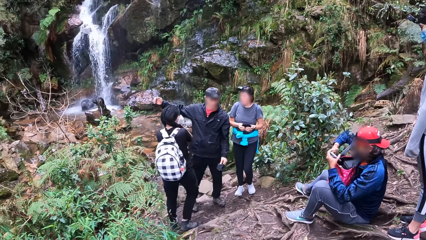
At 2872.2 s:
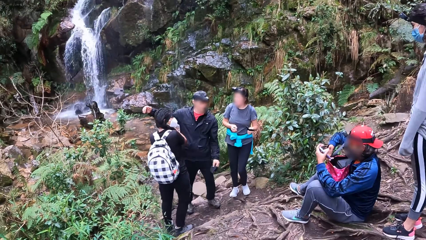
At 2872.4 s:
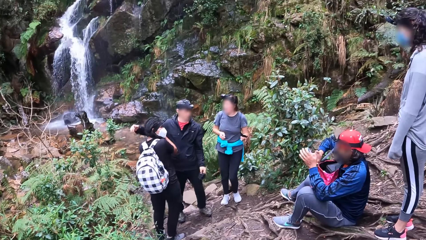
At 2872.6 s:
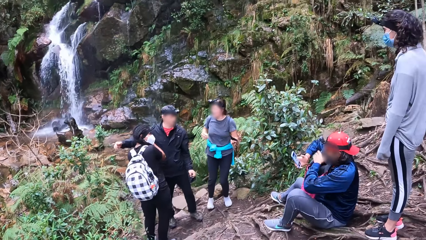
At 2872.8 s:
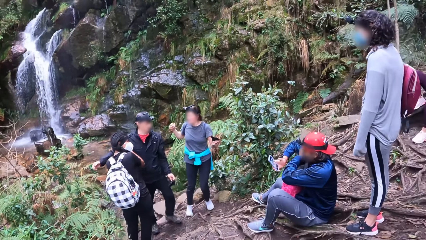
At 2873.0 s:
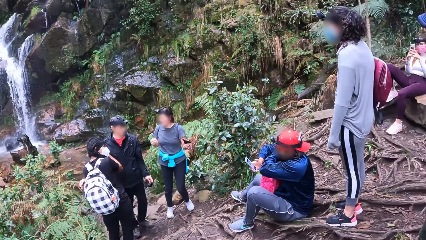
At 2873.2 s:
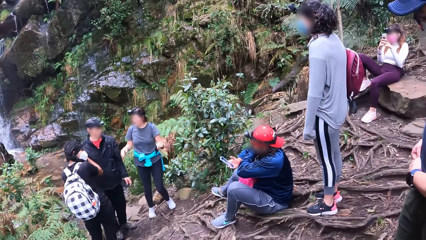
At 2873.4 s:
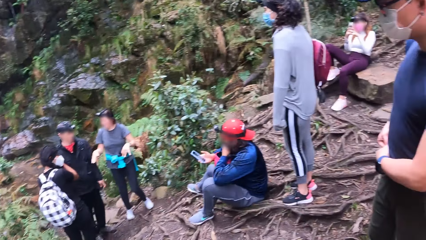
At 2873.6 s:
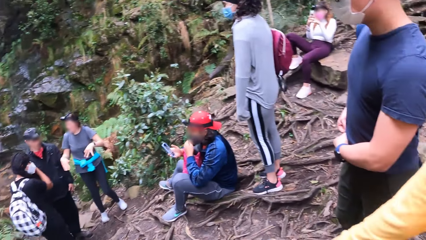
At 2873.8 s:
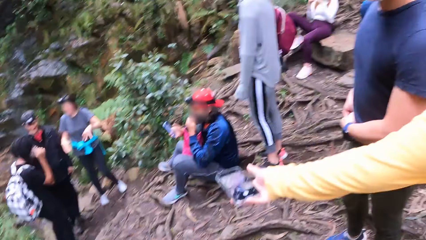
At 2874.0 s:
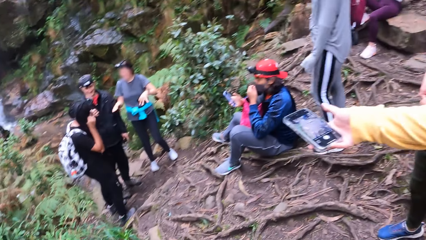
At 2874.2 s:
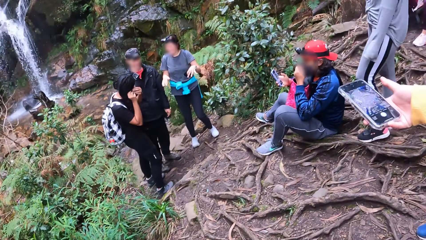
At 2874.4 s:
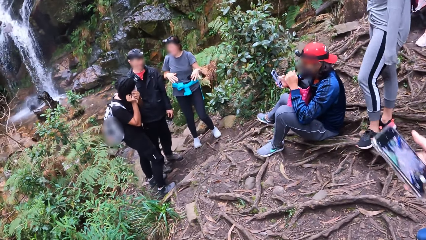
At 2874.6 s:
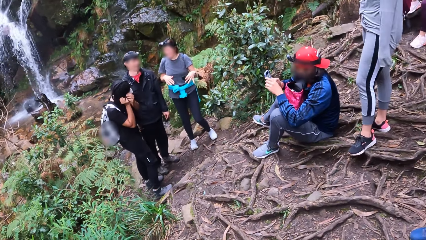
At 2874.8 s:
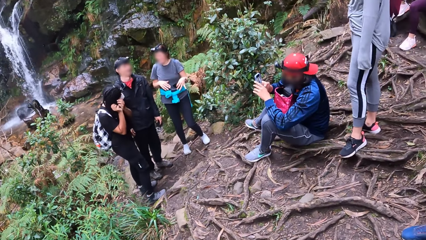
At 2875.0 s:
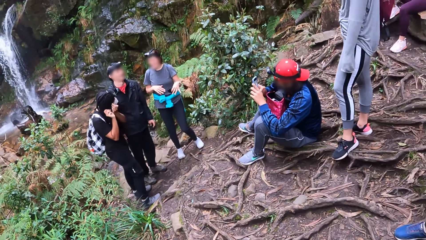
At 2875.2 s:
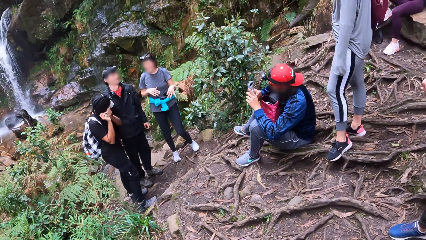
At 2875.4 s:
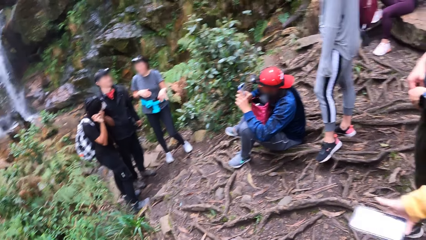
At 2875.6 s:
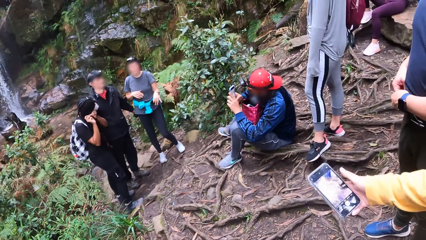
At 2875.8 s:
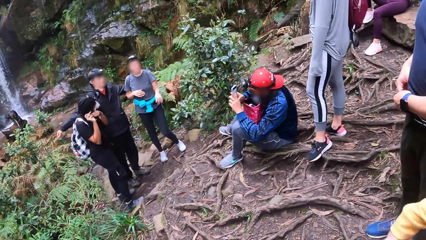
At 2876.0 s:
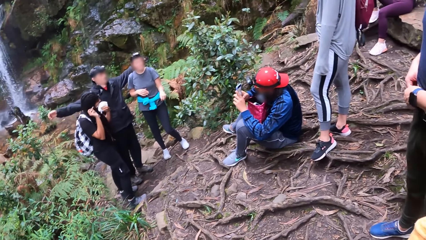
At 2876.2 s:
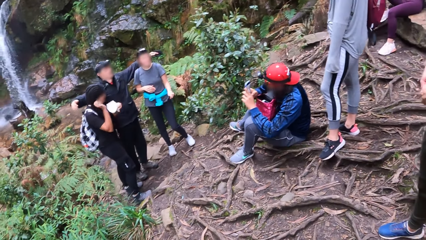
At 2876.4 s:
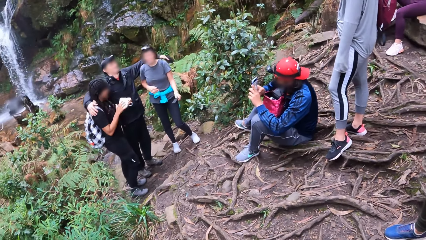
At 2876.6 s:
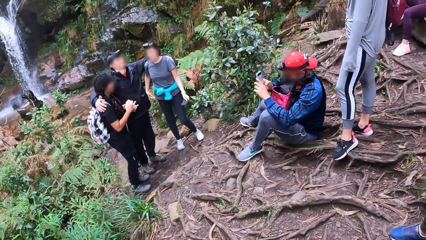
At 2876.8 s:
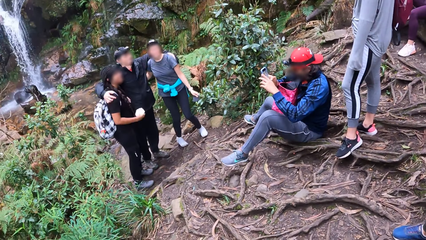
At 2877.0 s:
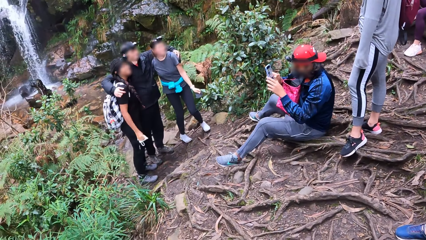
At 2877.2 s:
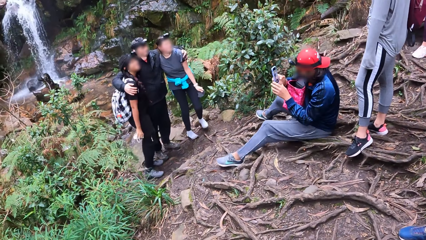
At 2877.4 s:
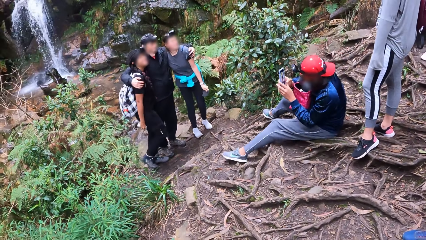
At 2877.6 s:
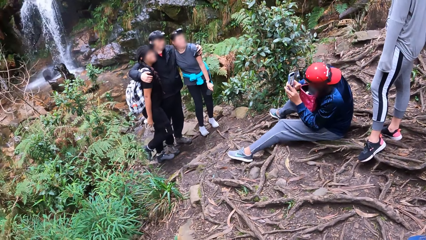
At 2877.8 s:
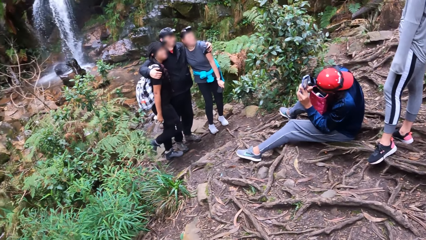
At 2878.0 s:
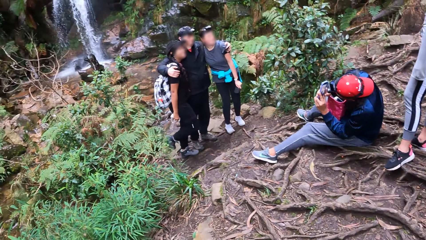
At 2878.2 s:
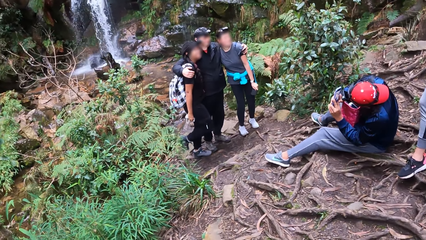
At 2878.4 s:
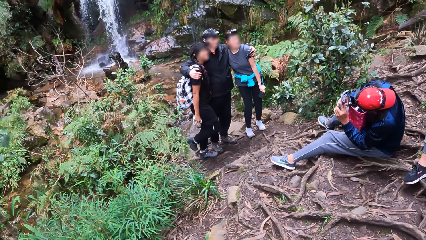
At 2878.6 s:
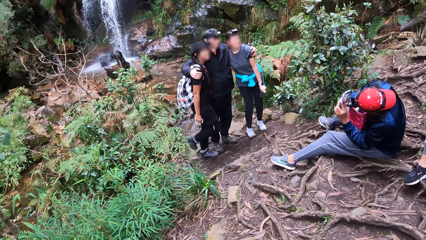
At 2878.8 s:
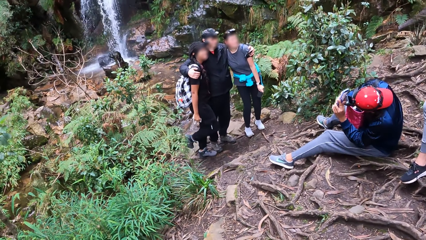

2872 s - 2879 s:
The camera wearer looks around the street. The man snaps a picture with the phone in both hands. A woman holds a phone in her right hand.

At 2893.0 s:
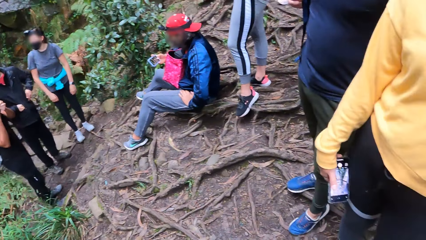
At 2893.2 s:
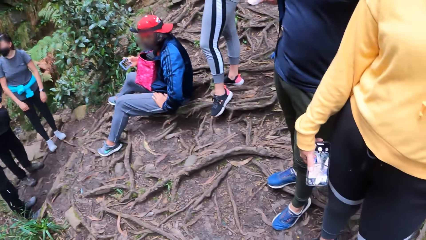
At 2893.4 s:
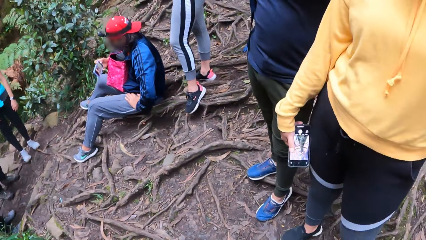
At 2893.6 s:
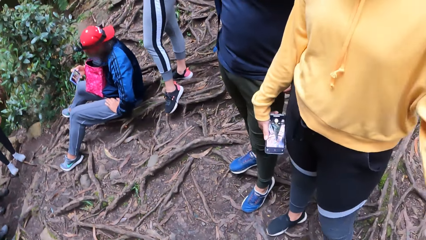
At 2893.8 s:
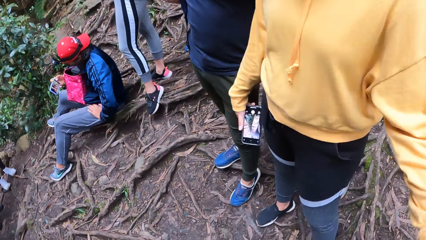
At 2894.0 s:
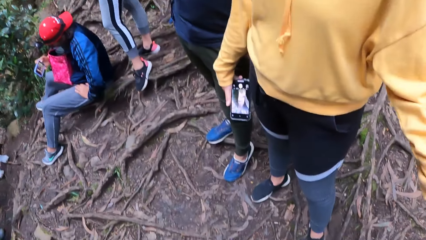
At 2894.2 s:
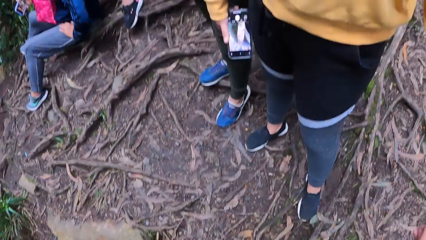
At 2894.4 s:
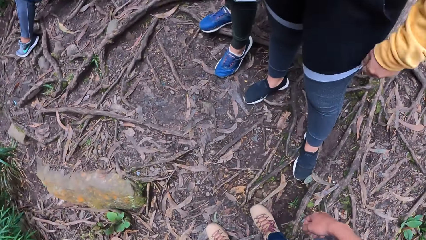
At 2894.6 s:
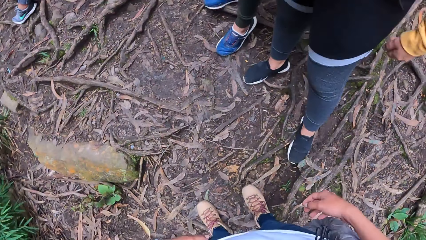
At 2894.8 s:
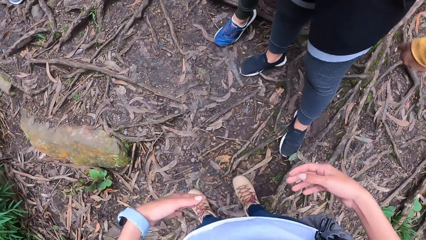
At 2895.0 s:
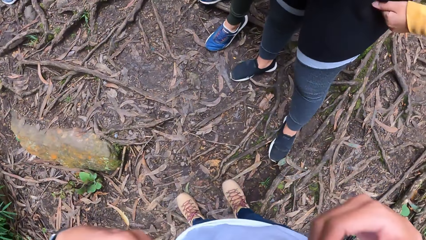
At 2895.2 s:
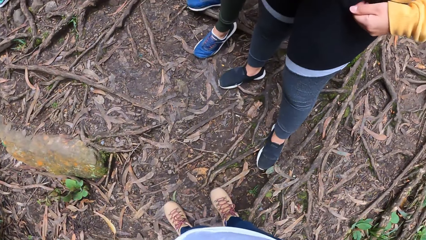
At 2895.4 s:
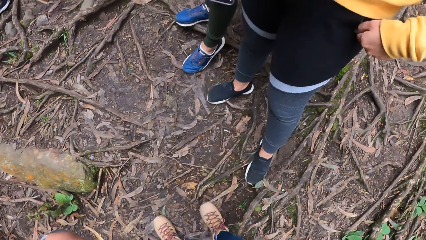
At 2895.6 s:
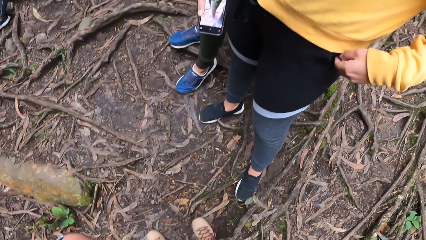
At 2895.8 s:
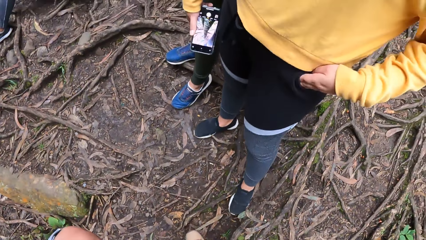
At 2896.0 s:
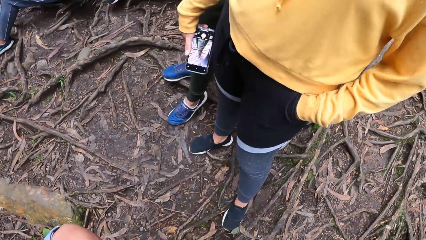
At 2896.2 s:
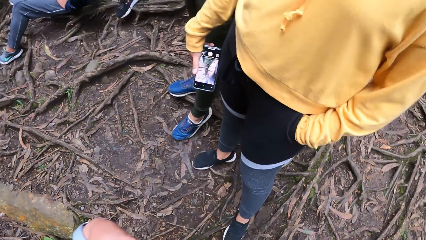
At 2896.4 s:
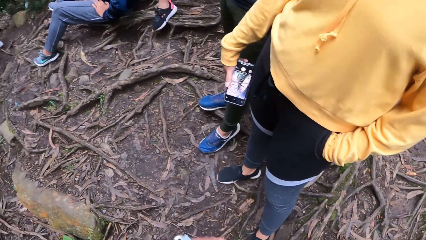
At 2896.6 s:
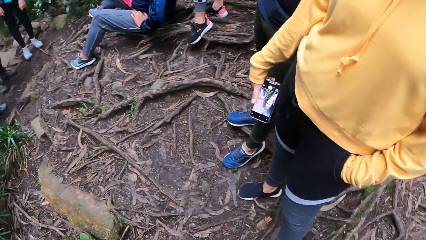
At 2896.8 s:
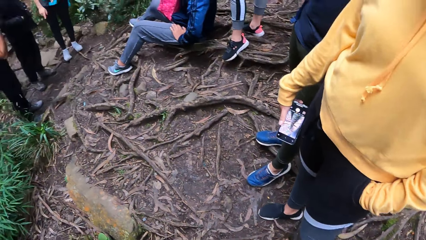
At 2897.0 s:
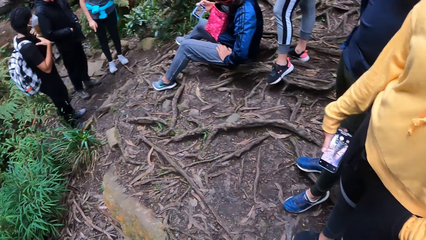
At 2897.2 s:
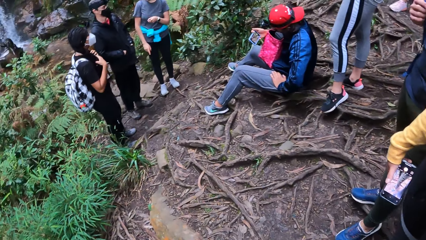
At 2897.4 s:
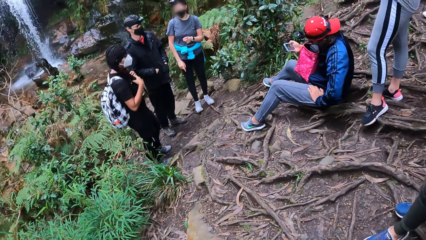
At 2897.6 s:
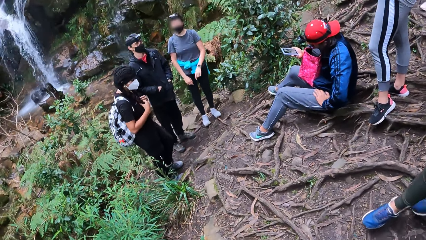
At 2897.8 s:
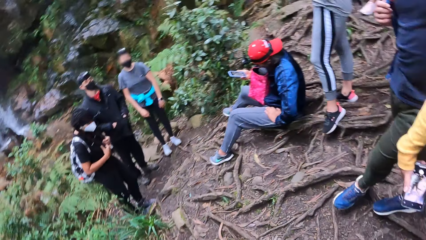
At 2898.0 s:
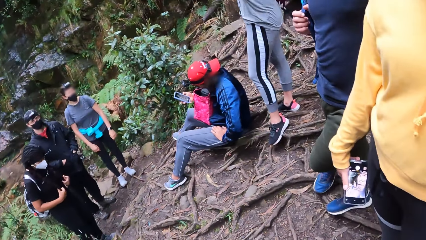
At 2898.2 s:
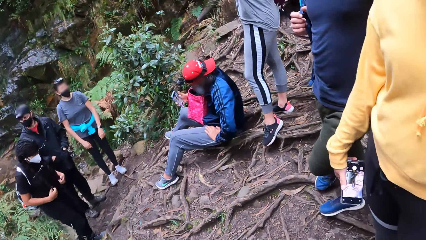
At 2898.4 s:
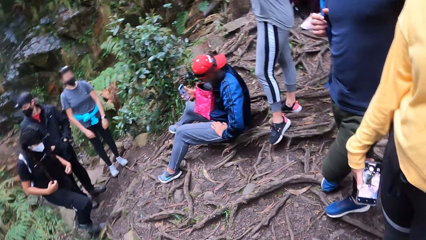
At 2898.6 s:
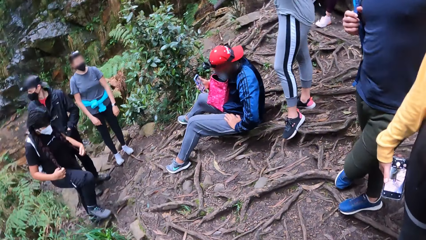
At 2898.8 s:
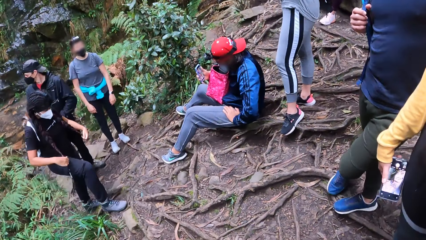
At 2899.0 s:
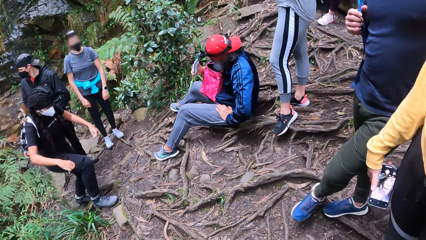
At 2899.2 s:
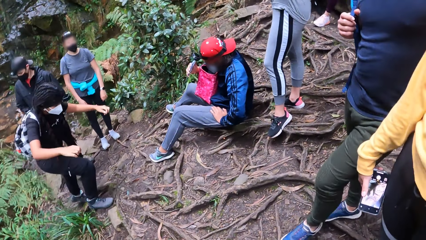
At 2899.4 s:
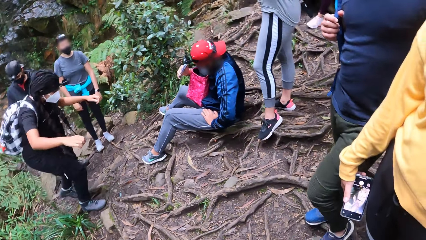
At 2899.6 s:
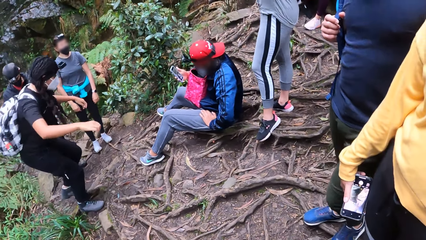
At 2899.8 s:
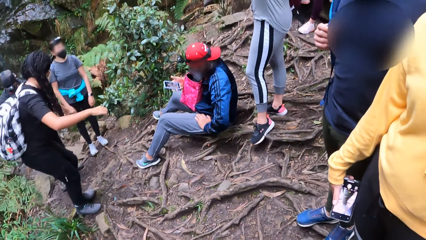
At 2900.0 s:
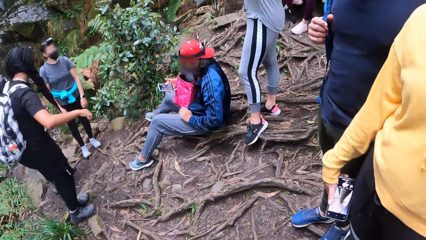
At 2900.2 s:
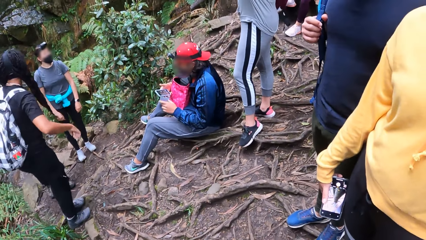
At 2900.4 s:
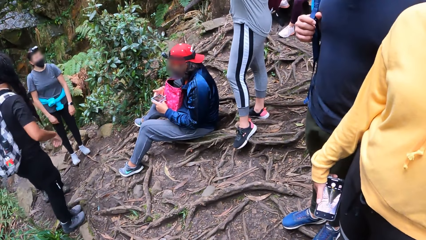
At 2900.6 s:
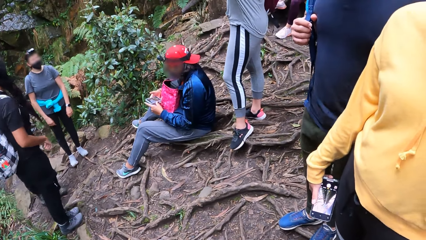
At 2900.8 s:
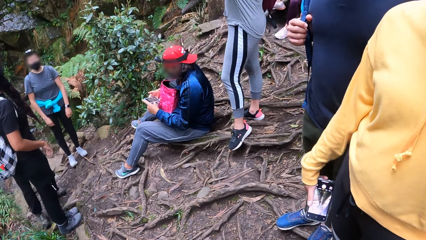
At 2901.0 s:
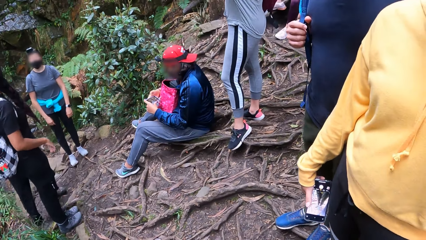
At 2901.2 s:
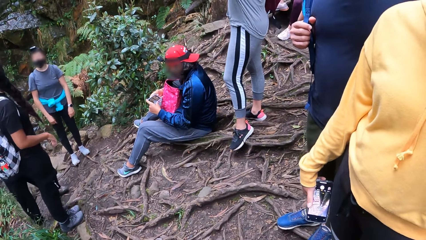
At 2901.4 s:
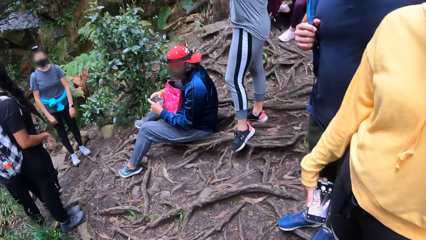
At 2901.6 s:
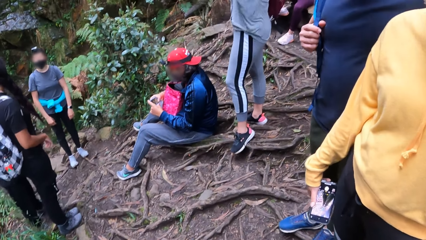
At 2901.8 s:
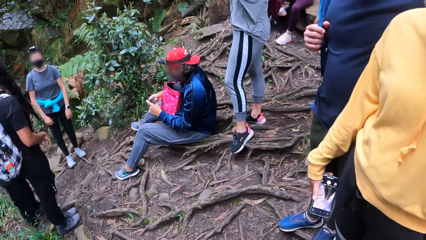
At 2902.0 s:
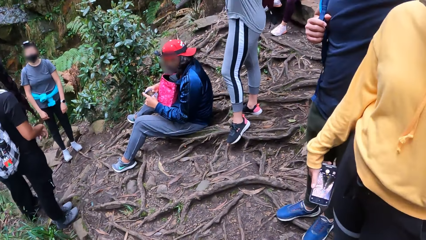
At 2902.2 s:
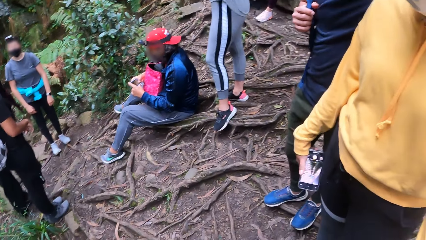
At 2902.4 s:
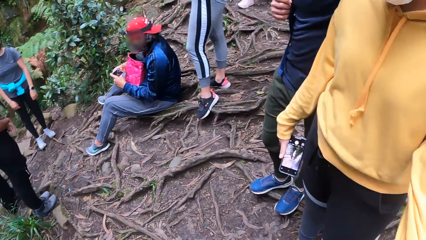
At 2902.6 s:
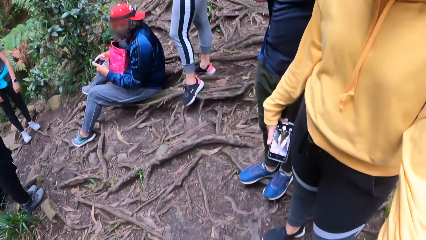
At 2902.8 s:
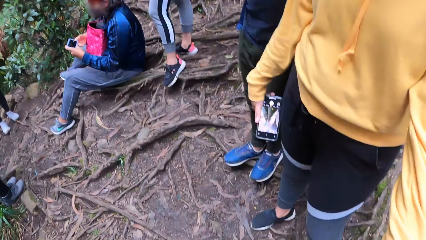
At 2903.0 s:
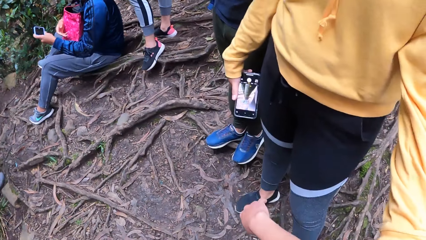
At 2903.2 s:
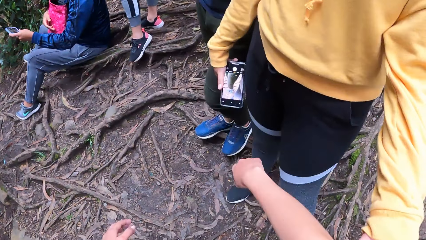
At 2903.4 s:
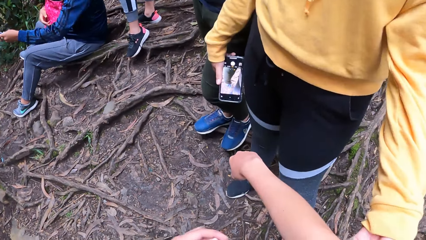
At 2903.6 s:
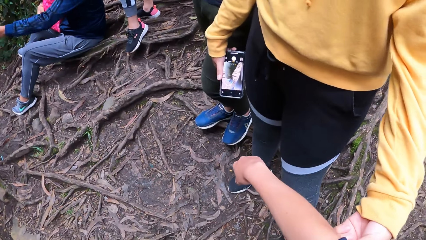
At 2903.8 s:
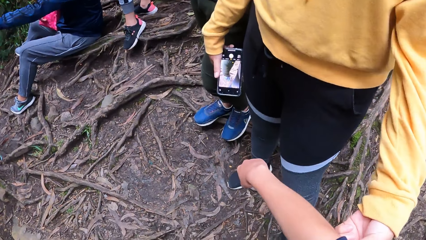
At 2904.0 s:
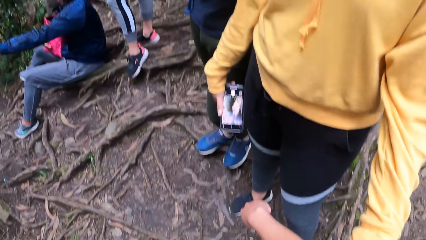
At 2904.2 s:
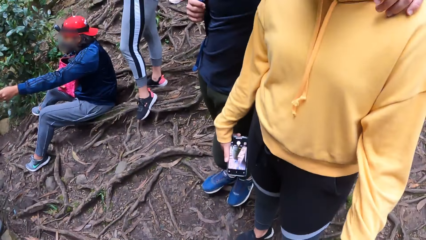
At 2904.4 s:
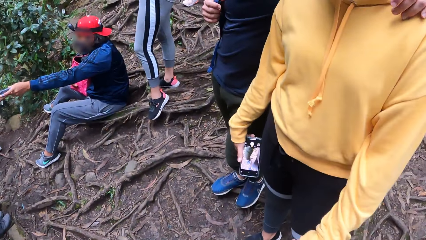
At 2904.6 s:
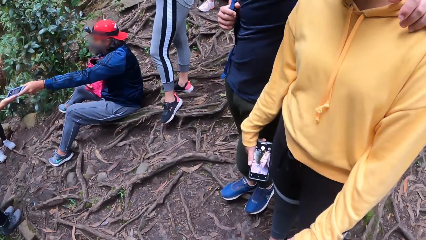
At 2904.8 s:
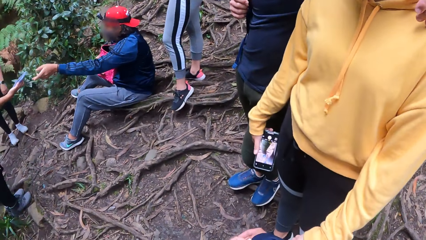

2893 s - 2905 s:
The camera wearer moves hands. They look around the street. The woman holds the camera wearer with her left hand. The camera wearer moves hands.
